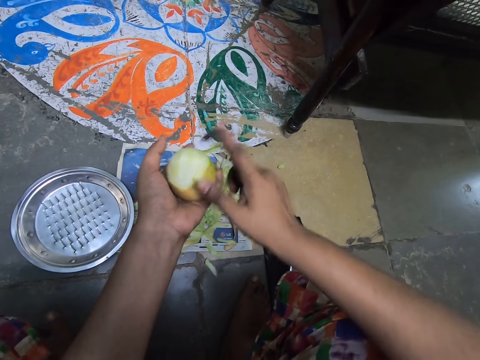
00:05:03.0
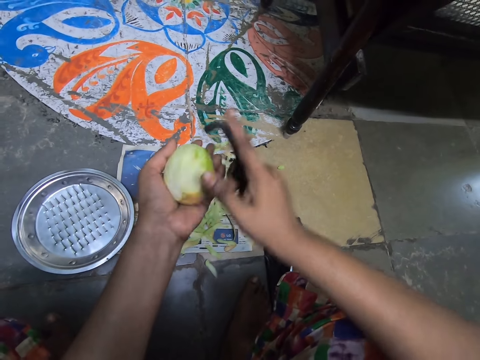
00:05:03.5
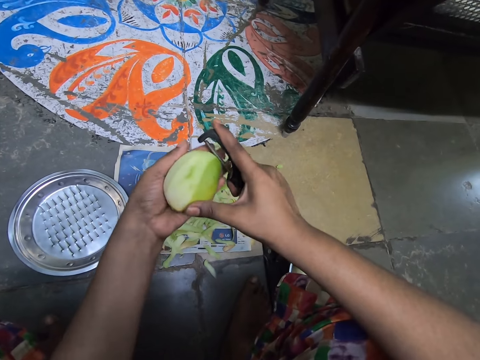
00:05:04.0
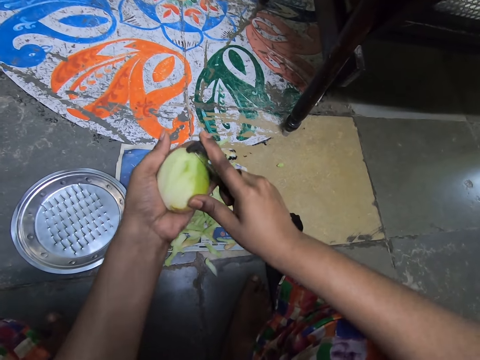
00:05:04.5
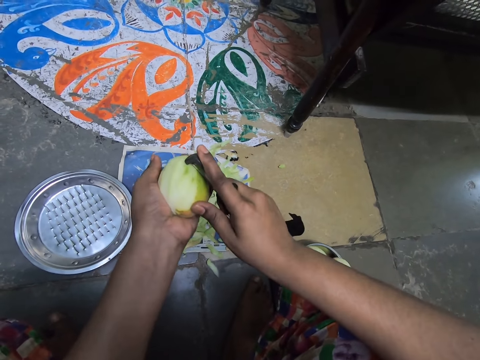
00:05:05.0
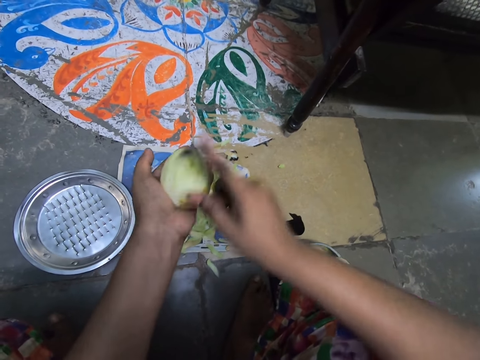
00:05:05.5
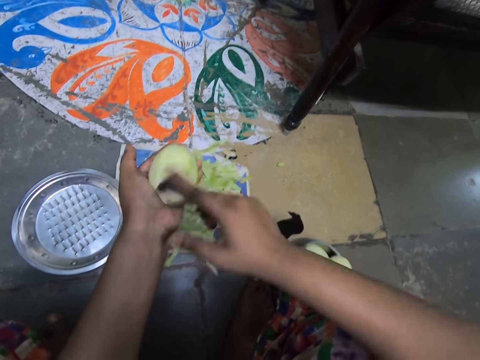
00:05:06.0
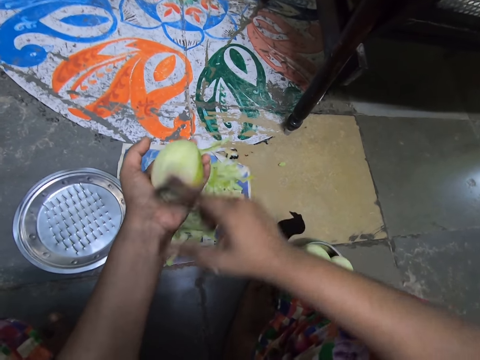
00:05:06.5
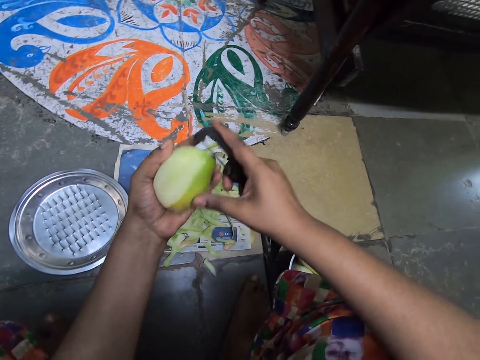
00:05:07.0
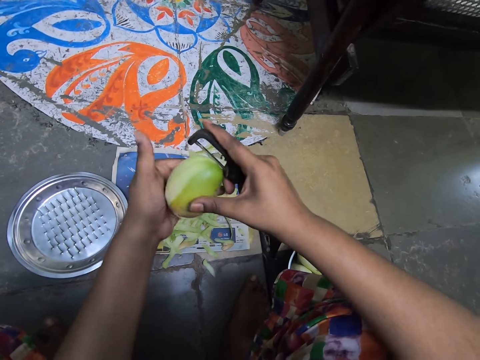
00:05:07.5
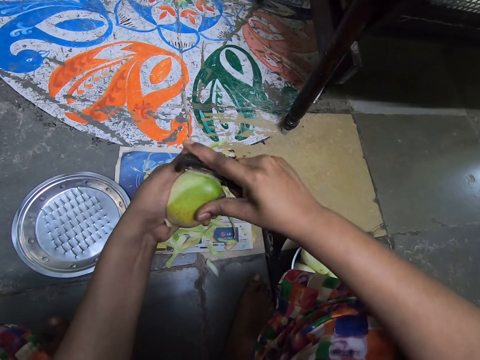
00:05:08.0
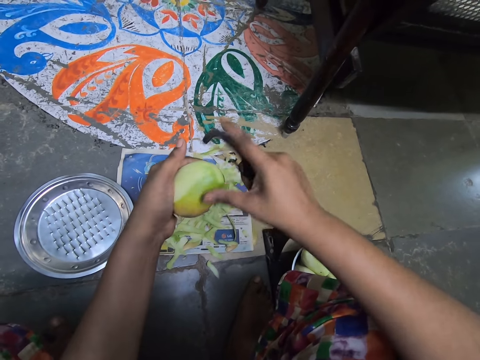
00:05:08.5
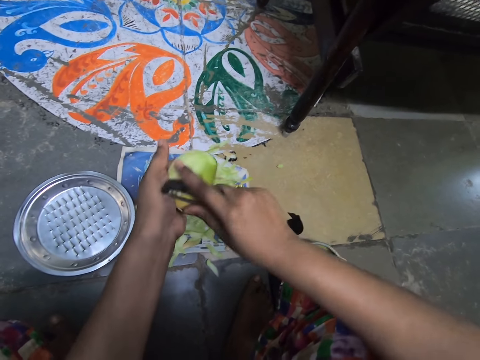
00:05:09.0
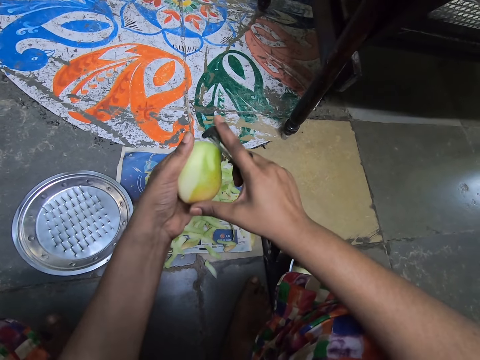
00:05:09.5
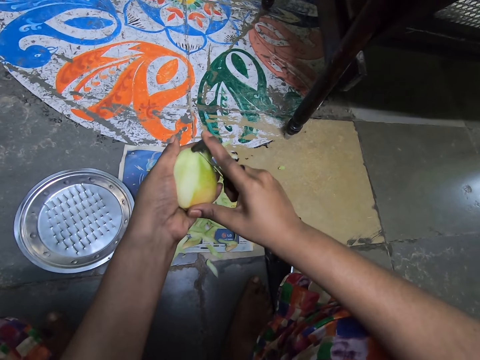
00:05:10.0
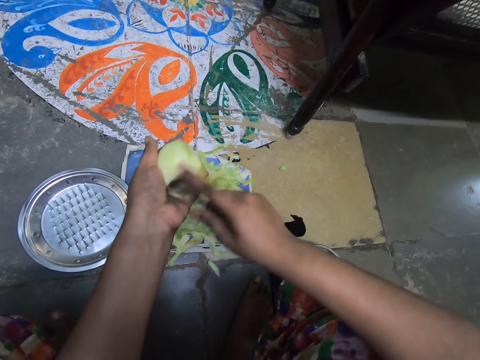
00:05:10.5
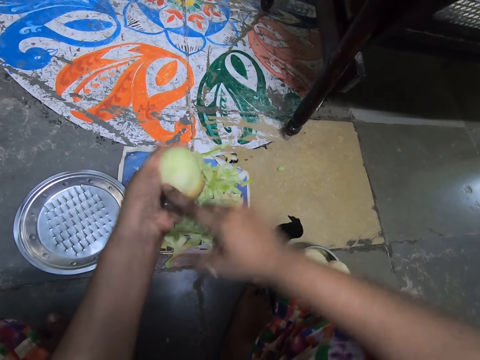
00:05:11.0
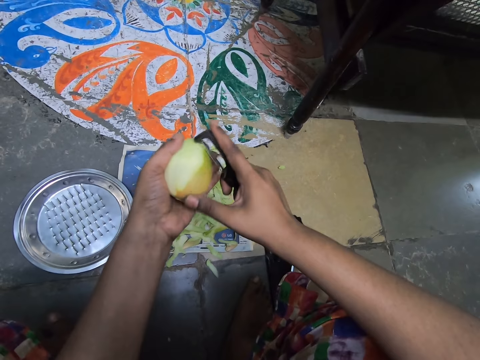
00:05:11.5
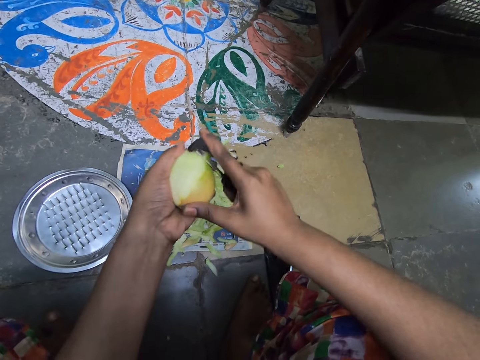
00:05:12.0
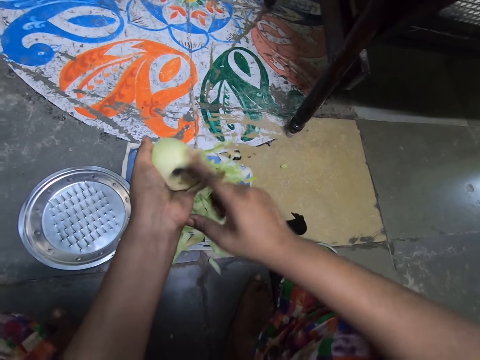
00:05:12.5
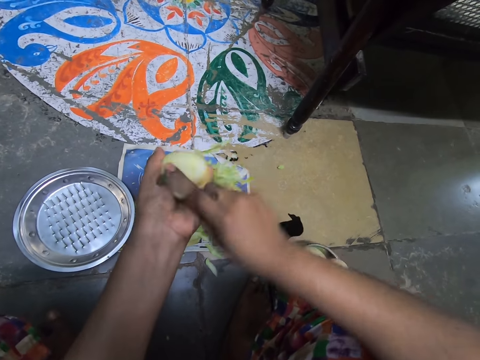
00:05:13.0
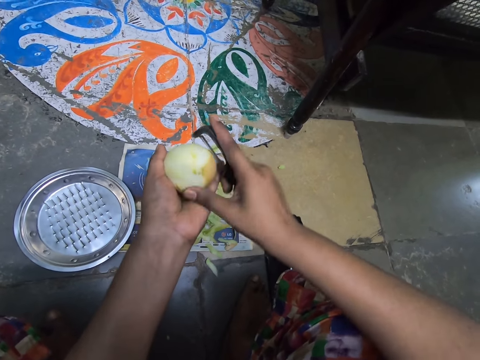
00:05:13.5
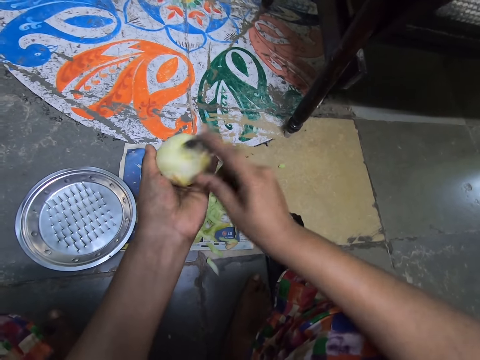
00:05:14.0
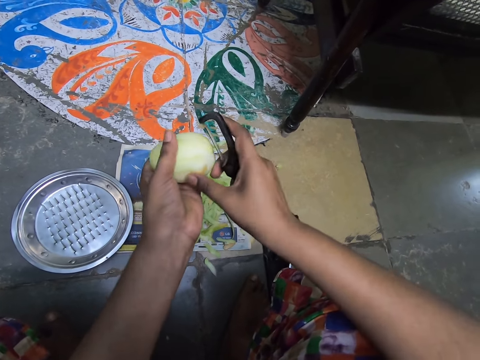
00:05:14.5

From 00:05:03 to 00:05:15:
The camera wearer peels the mango with the kitchen peeler in the right hand.

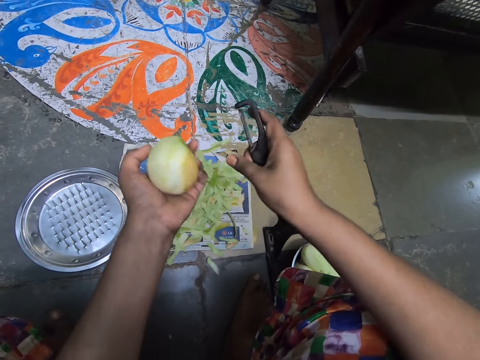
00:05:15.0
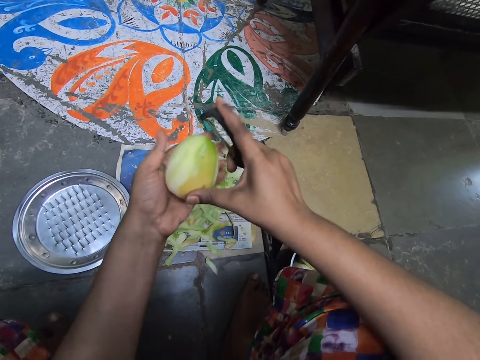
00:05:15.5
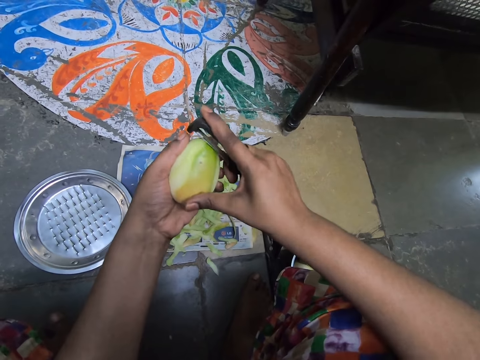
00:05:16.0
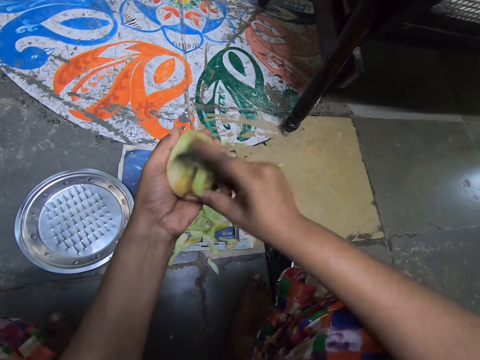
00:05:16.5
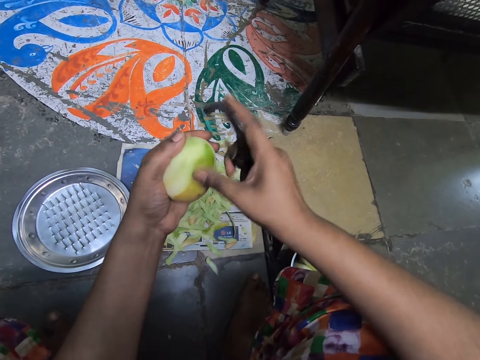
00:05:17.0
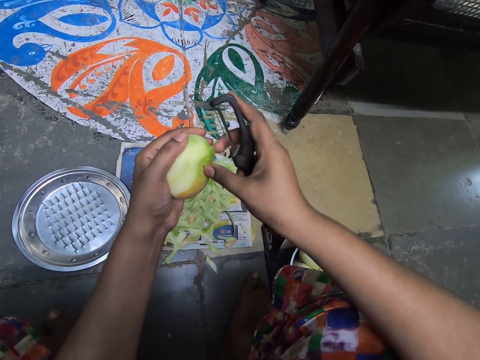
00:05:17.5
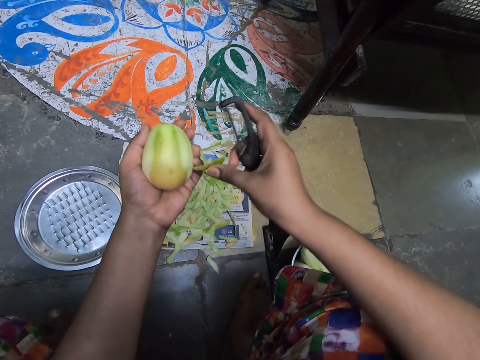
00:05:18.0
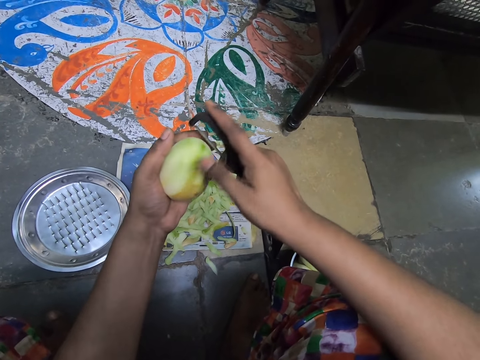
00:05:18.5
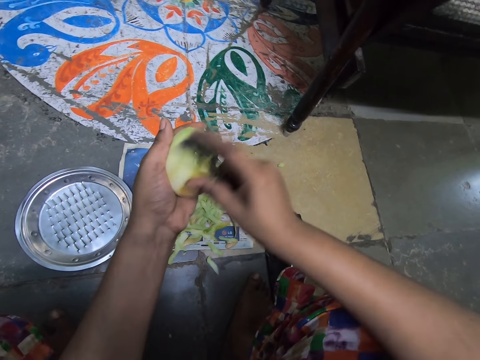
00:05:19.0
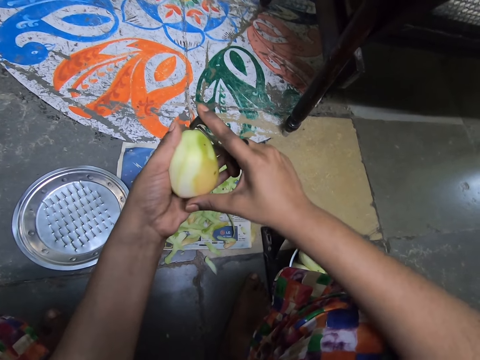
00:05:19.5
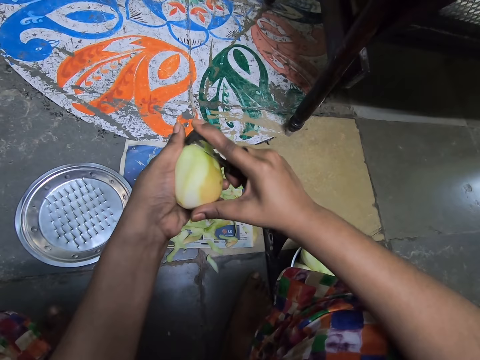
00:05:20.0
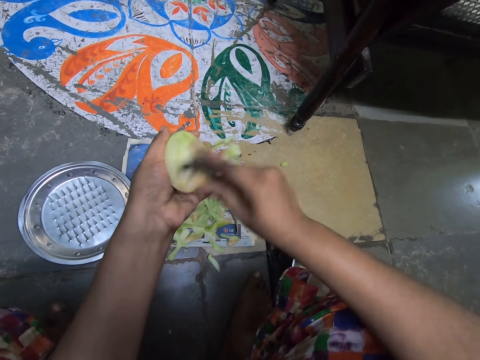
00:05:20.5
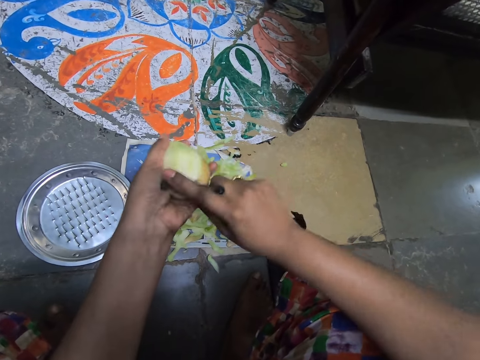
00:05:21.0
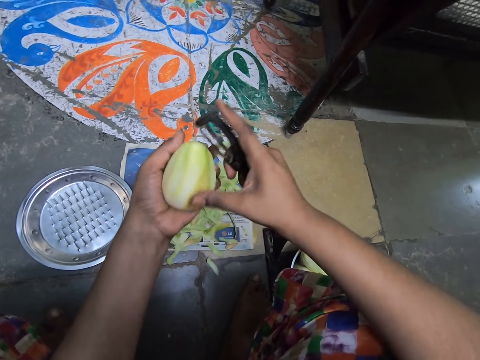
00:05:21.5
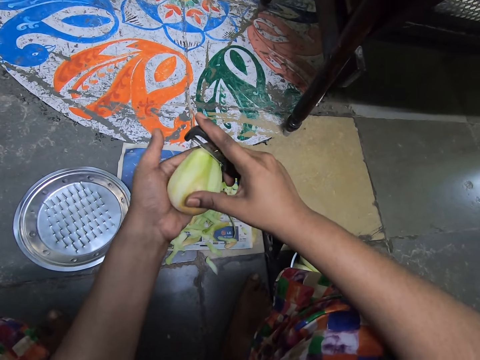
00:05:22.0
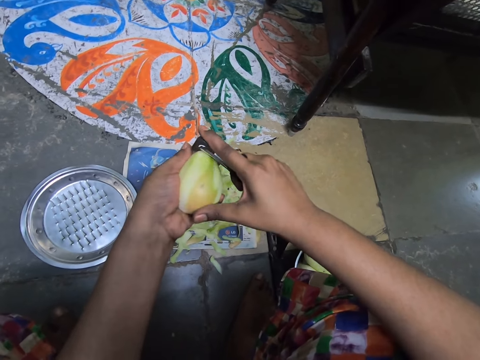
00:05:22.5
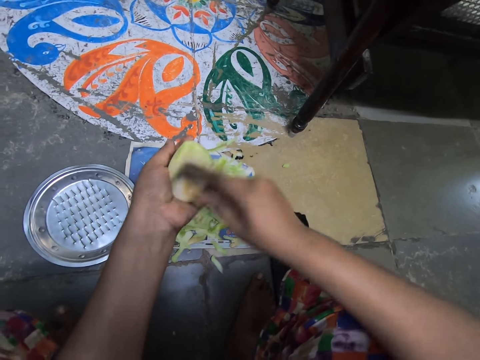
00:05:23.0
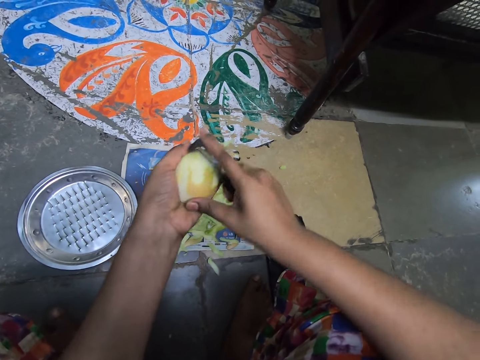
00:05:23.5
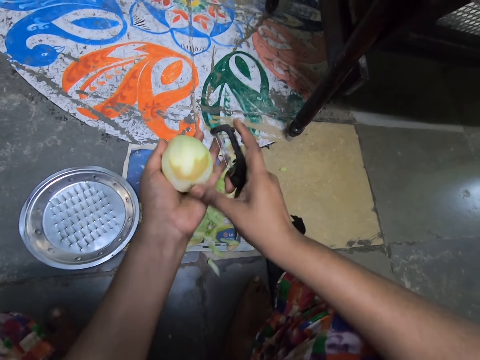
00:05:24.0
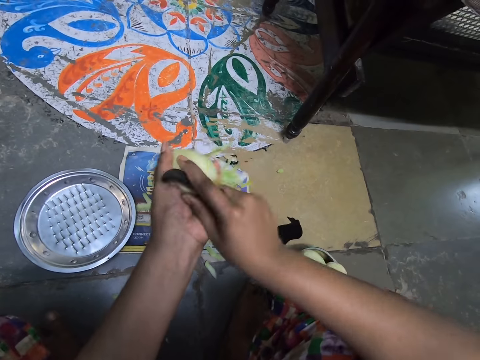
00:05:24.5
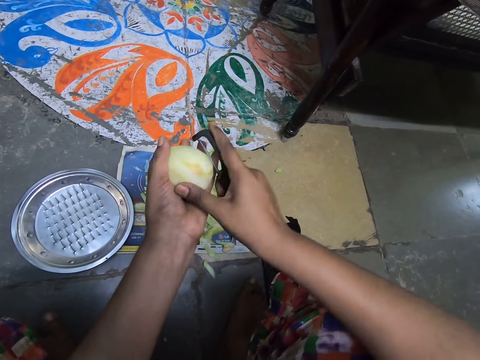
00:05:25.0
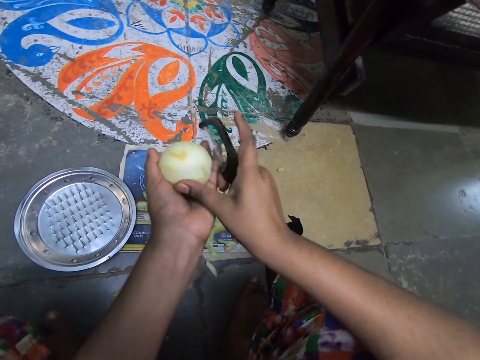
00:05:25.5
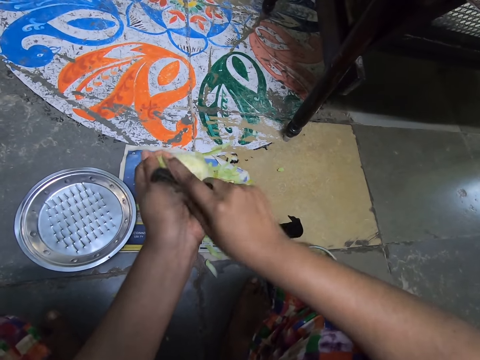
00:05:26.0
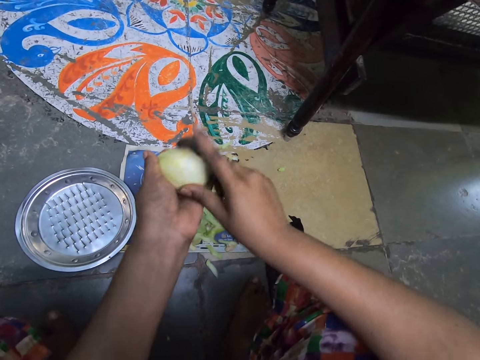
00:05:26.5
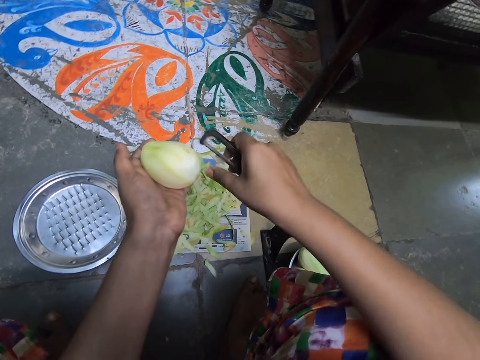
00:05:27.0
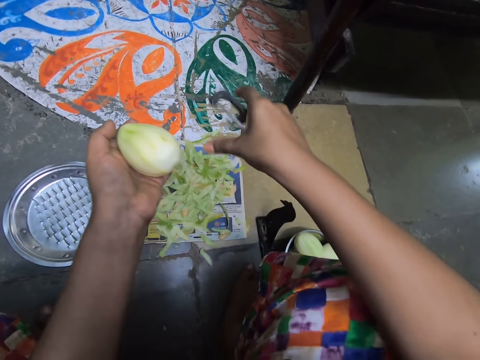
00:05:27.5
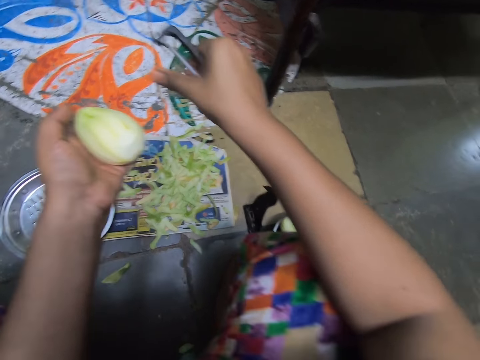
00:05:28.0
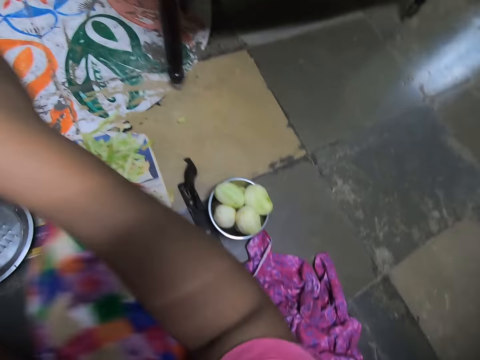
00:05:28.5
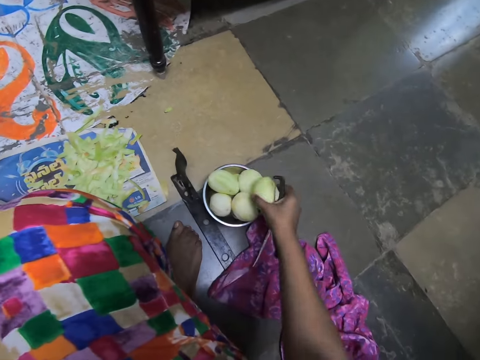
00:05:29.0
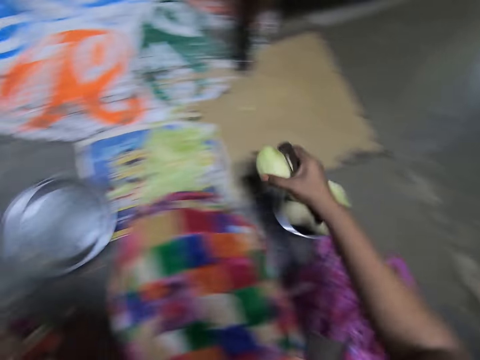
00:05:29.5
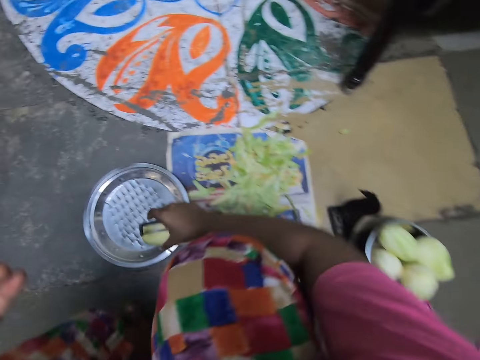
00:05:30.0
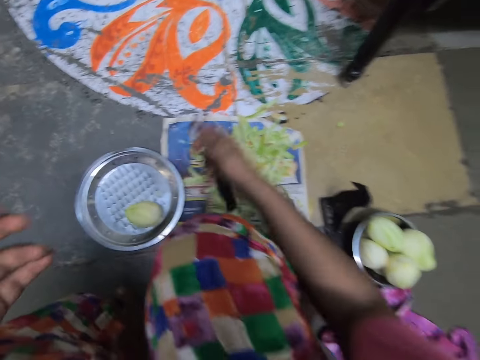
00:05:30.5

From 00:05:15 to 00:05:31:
The camera wearer throws the mango peel on the floor with the right hand. She peels the mango with the kitchen peeler in the right hand. She picks the mango peel on the mango with the right hand. She throws the mango peel on the floor with the right hand. She peels the mango with the kitchen peeler in the right hand. She throws the mango peel on the floor with the right hand. She passes the mango from her left hand to her right hand. She drops the mango on a grater on the floor with the right hand.
